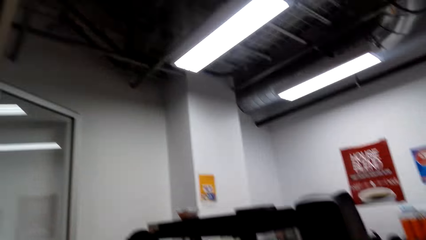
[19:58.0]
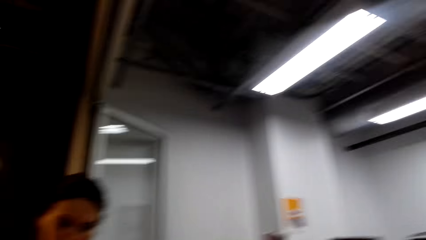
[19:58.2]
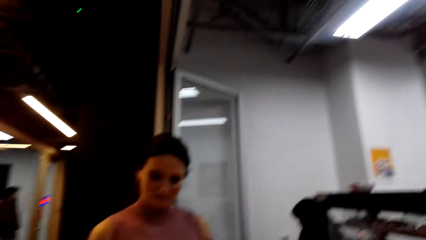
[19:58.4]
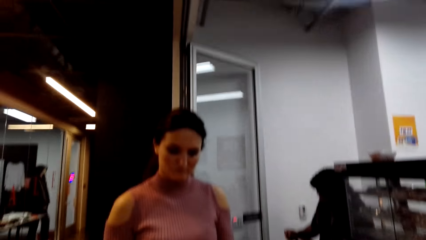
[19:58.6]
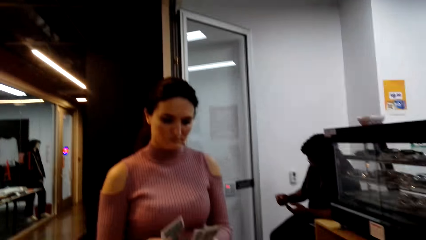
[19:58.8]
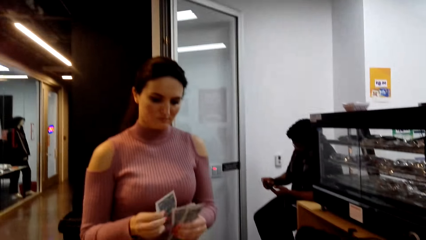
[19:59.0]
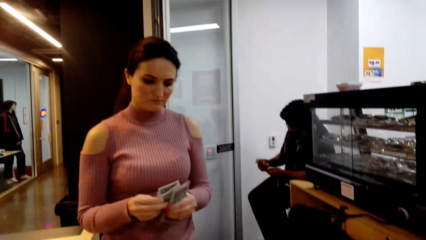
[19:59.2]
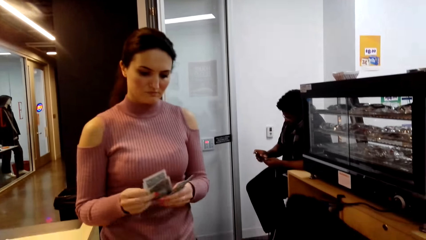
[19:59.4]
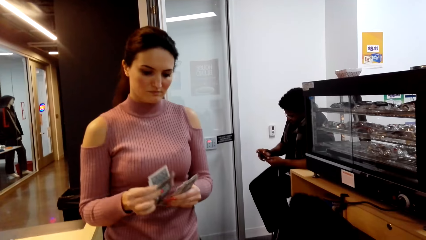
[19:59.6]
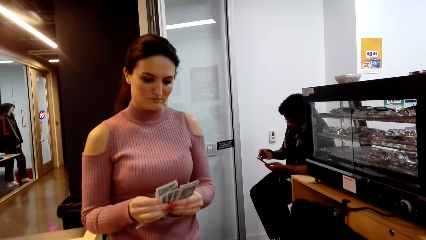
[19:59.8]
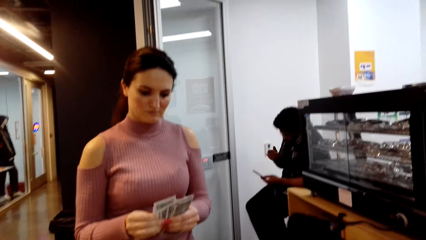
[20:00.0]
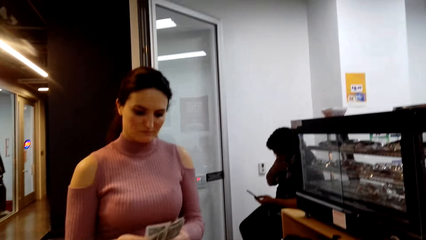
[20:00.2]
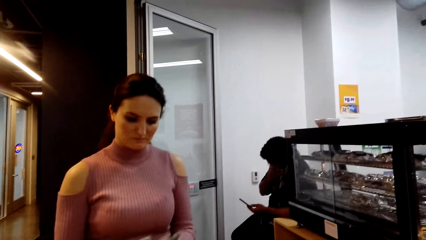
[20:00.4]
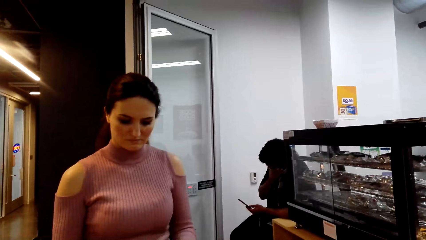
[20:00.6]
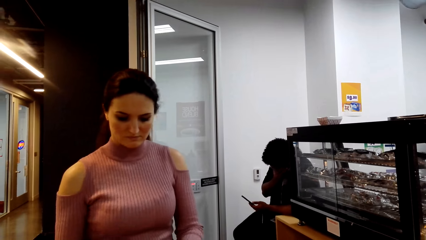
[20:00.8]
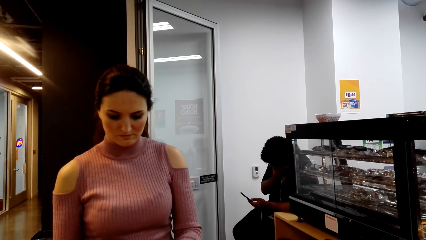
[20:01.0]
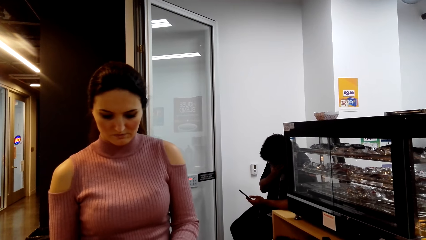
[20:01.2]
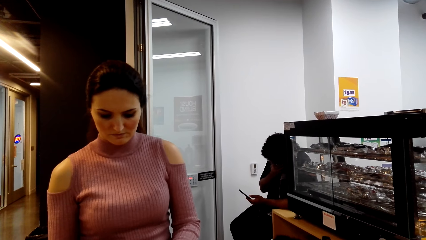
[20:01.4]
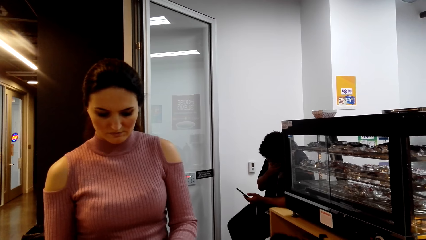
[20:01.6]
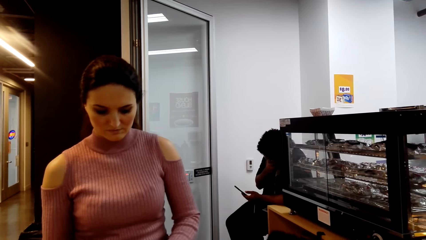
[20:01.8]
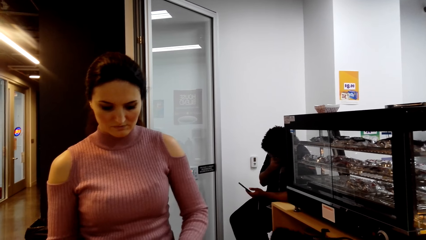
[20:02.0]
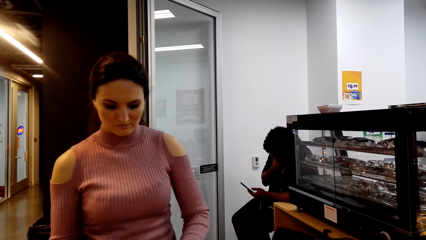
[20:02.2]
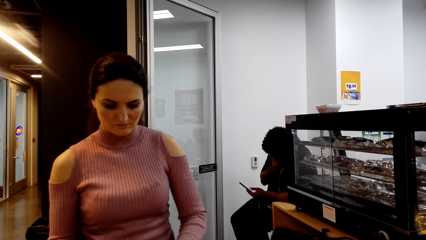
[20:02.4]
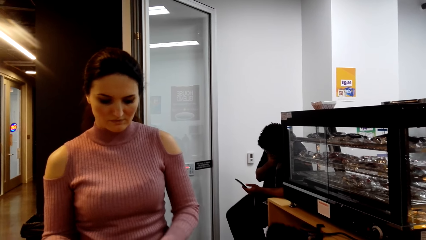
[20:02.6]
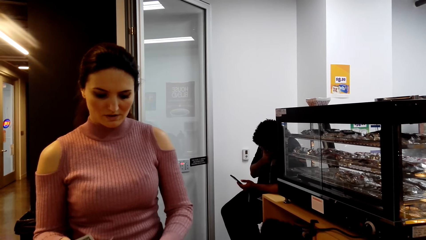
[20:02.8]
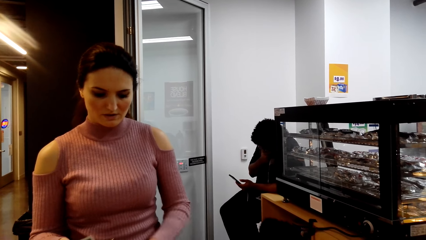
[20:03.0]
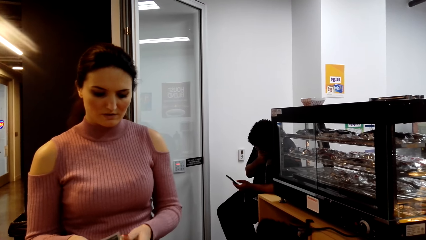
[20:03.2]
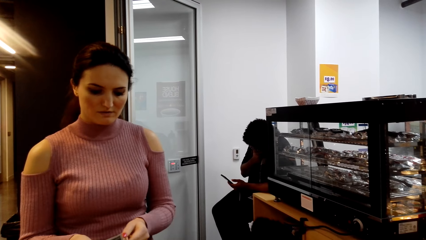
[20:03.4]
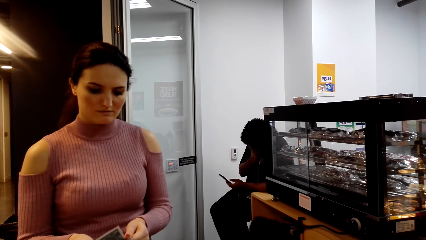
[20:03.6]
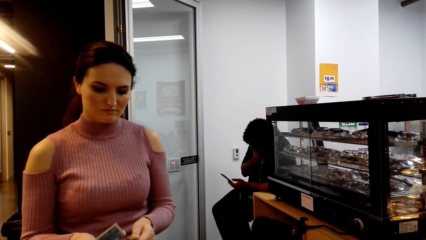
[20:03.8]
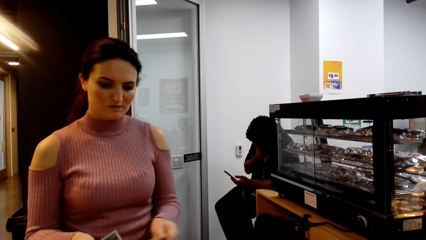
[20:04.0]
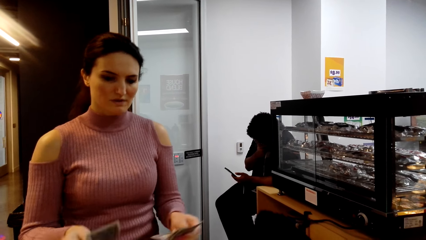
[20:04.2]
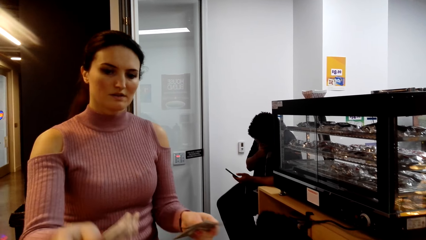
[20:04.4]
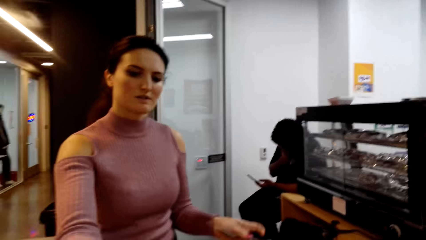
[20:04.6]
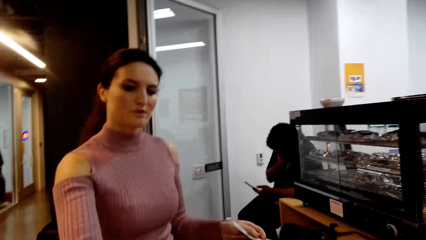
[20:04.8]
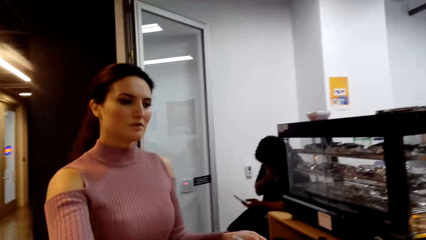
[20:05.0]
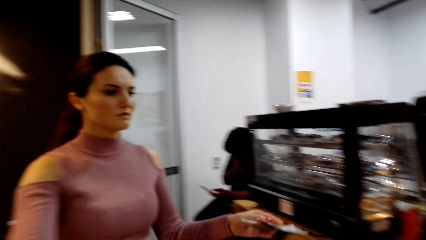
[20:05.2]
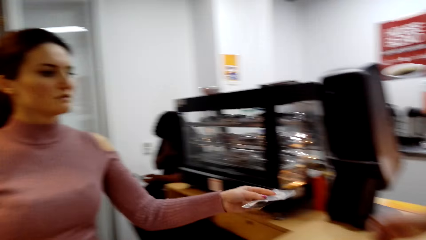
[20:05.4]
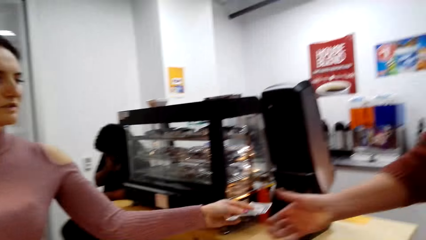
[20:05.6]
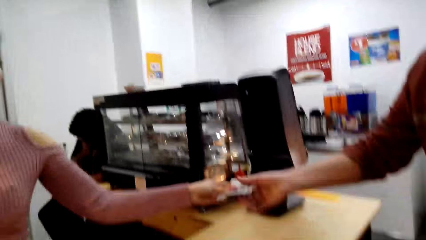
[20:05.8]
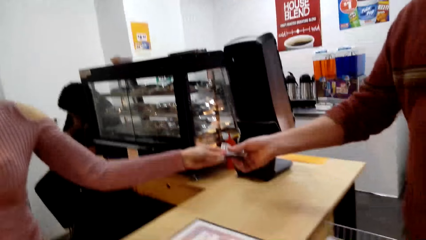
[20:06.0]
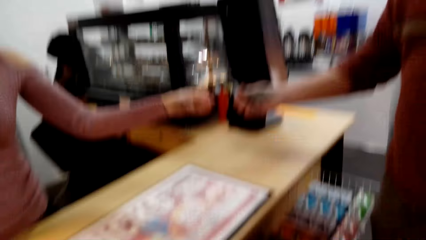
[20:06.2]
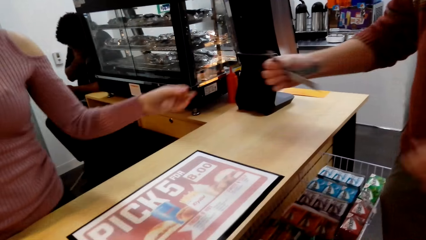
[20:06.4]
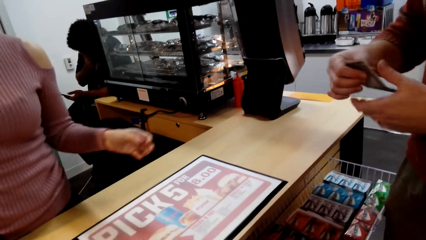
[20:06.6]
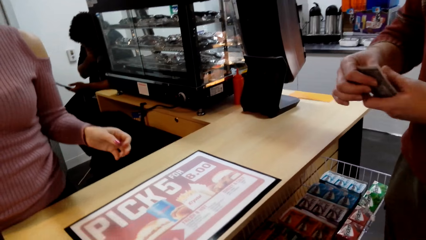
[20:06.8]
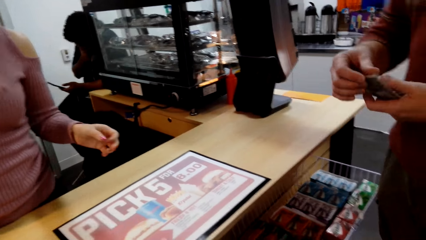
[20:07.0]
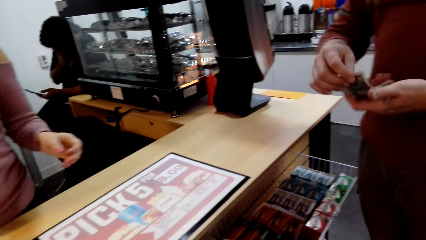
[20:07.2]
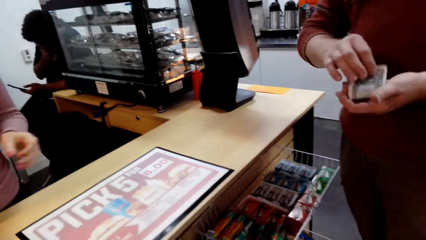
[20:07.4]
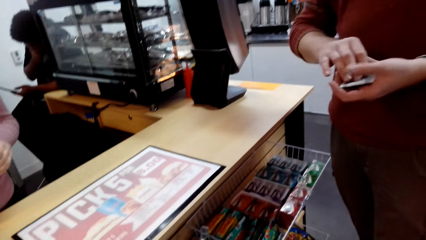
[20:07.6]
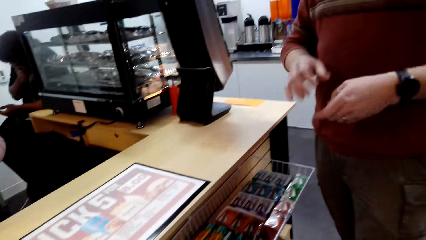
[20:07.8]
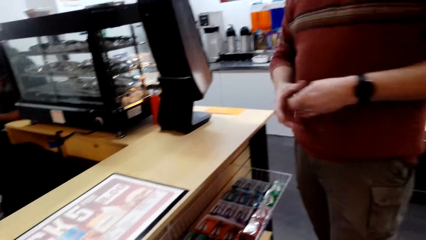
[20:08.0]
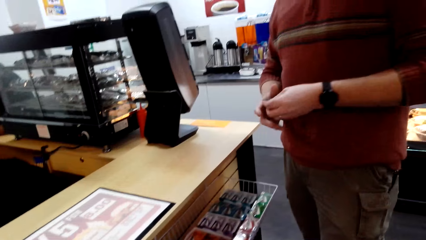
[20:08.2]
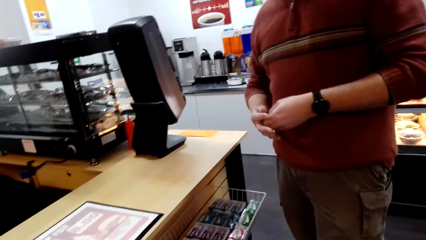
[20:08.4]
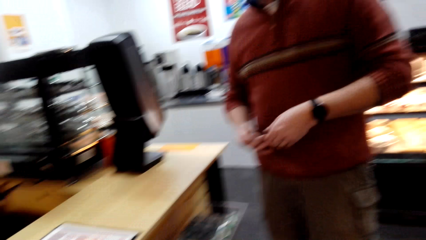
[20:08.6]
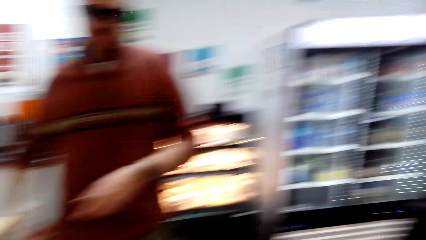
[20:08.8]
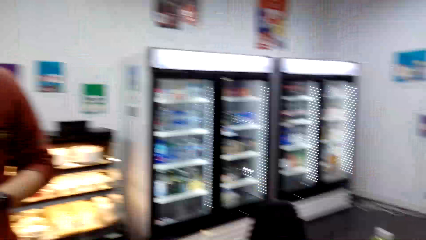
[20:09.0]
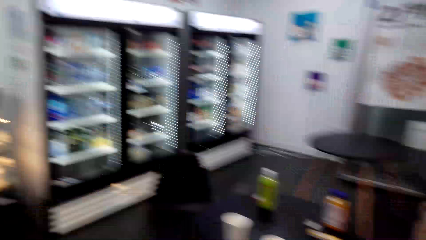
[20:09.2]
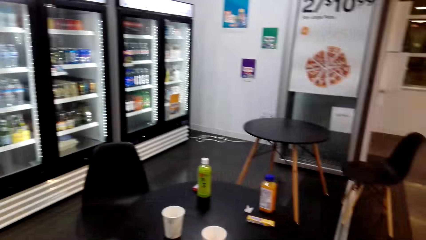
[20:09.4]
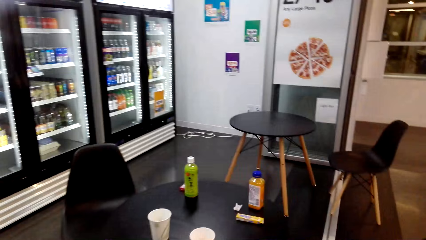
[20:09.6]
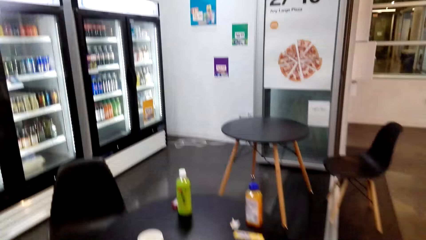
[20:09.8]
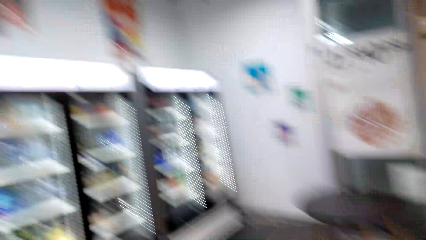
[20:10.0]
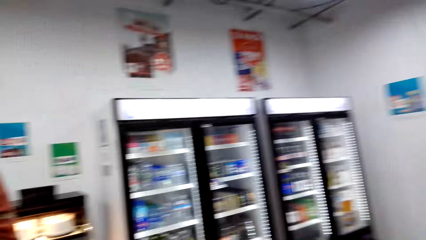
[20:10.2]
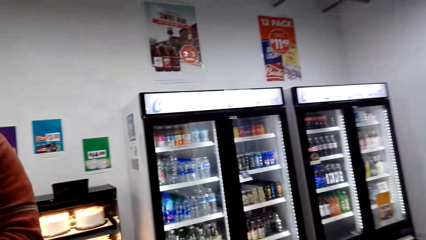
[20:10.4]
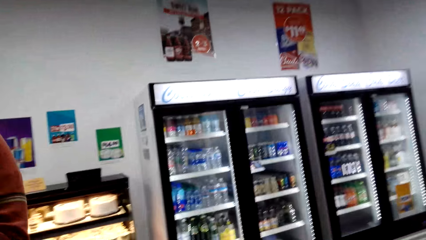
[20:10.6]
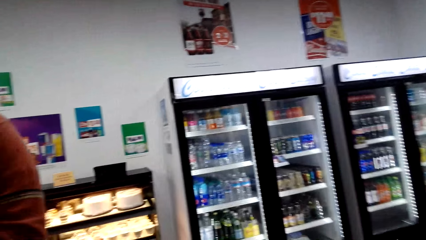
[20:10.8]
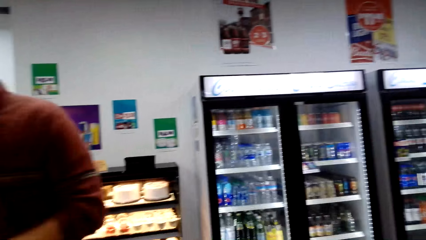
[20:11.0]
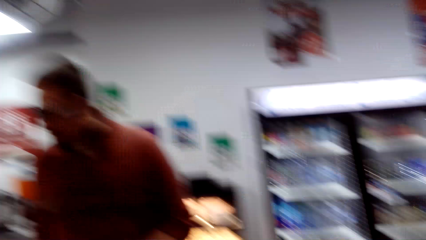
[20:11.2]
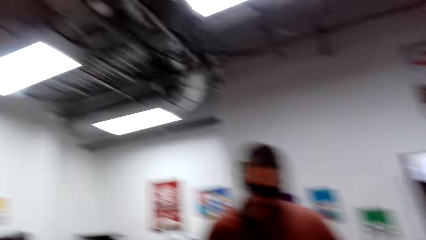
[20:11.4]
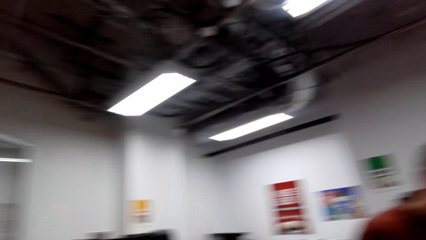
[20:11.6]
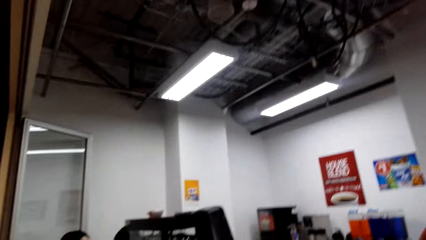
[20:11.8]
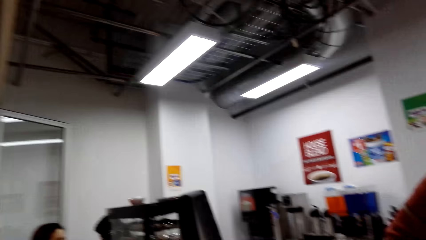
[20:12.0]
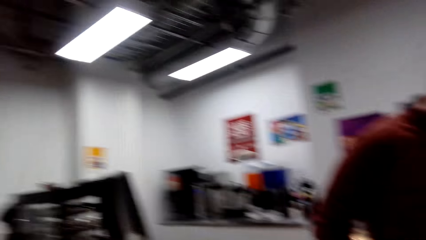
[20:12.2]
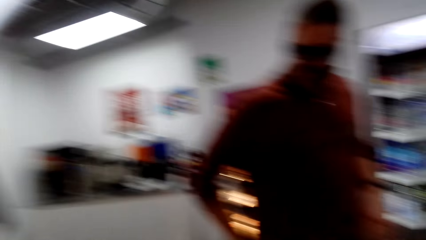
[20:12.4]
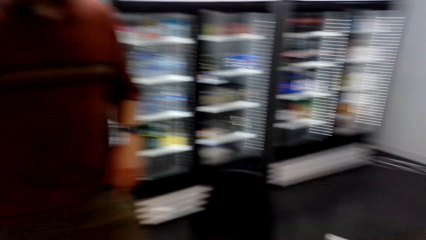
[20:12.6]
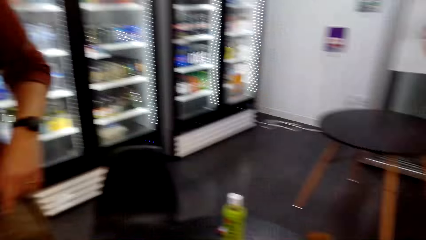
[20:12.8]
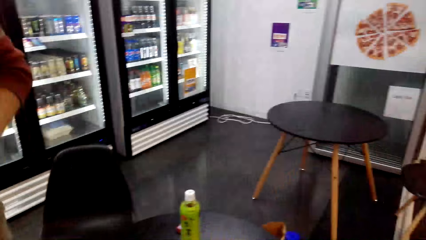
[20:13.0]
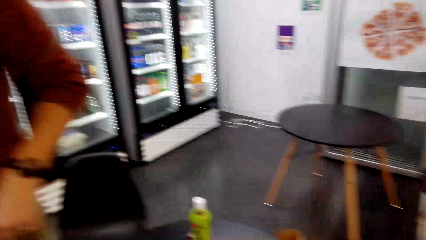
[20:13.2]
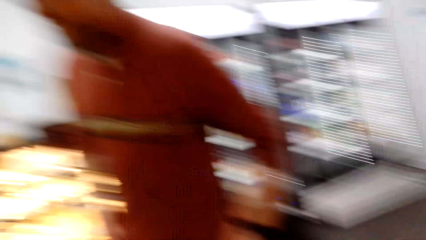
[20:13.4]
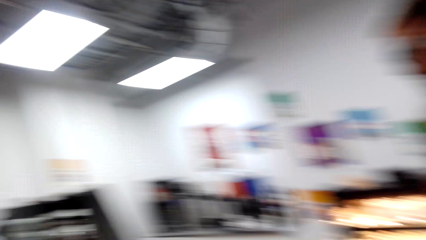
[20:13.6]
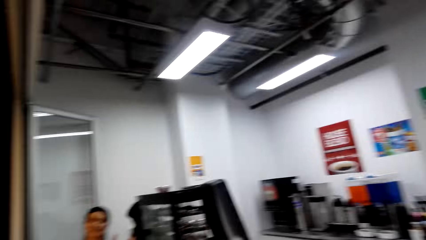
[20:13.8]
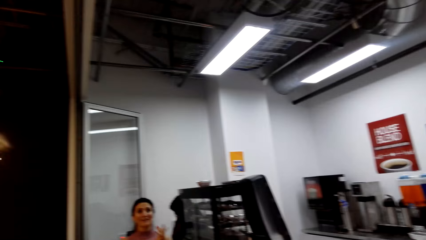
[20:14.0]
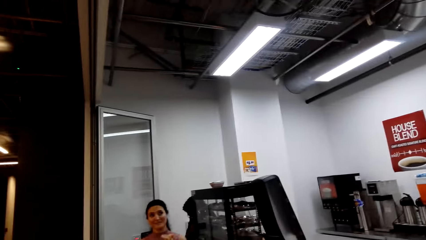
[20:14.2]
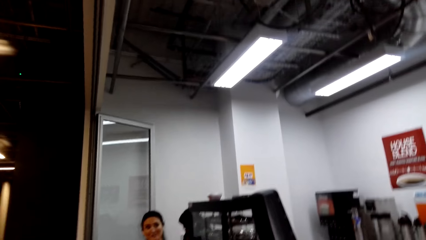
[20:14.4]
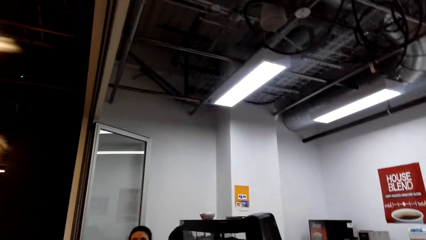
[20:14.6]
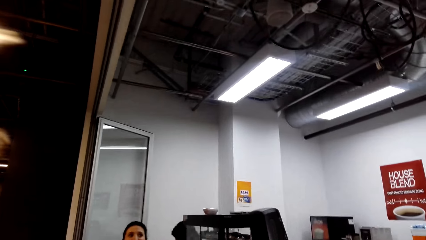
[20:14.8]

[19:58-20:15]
A person counts the money. The person gives another person money. The camera wearer turns around the supermarket.
